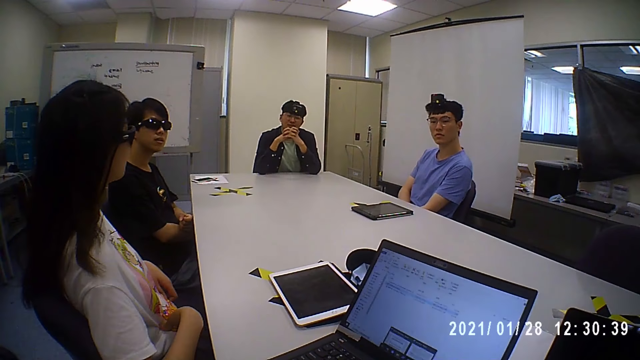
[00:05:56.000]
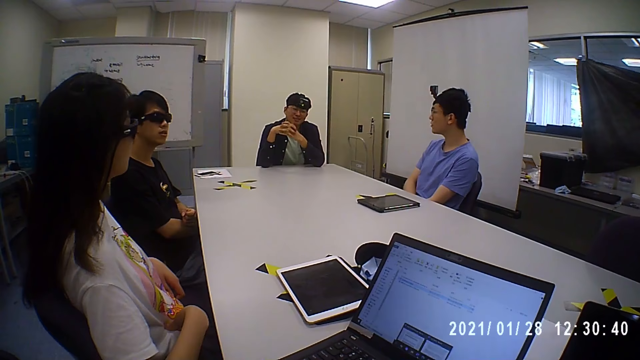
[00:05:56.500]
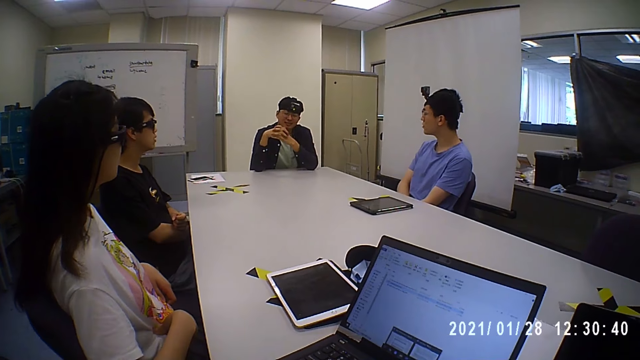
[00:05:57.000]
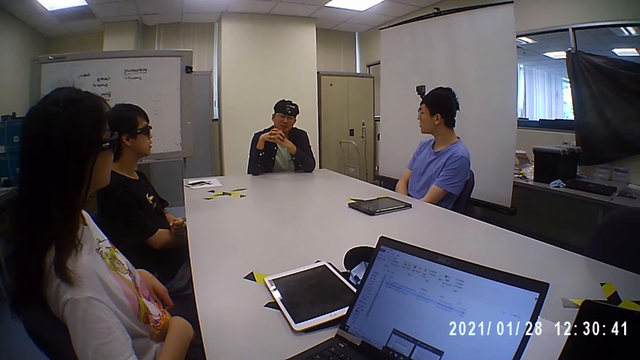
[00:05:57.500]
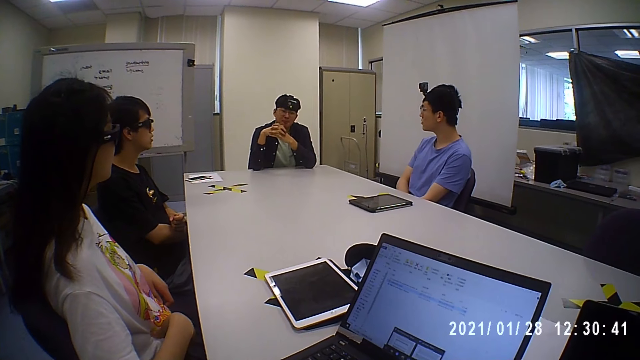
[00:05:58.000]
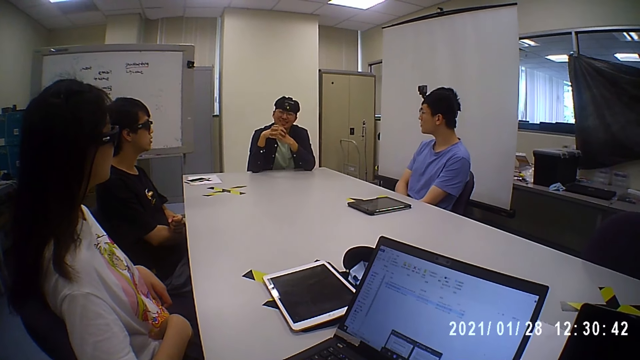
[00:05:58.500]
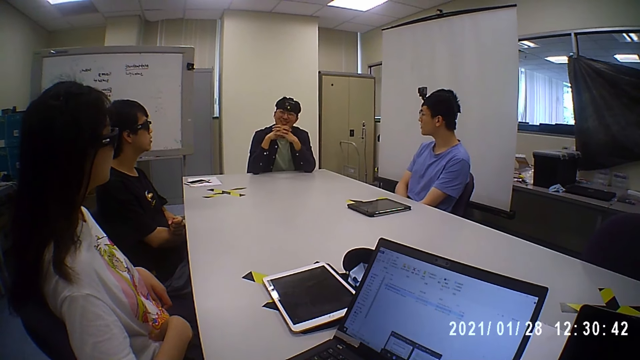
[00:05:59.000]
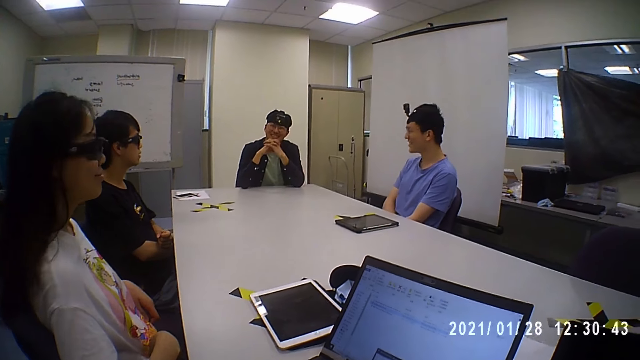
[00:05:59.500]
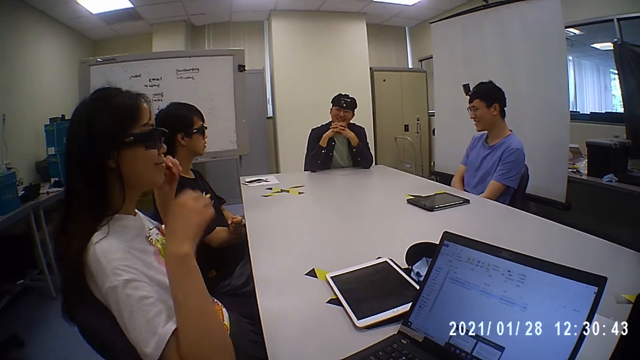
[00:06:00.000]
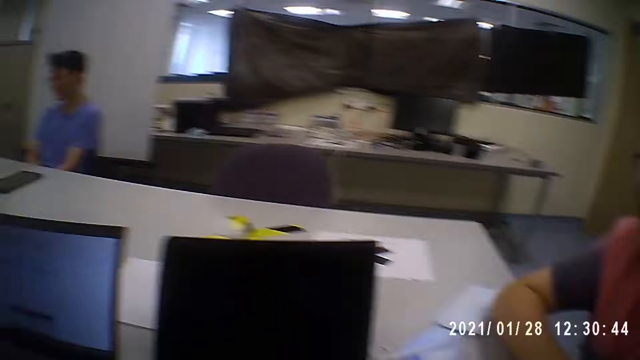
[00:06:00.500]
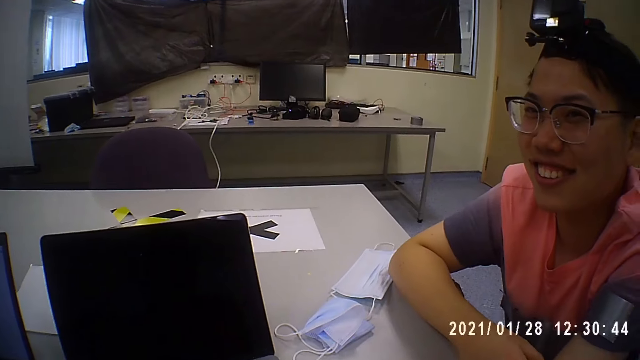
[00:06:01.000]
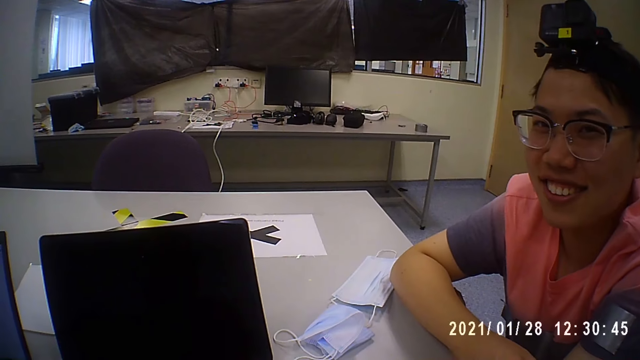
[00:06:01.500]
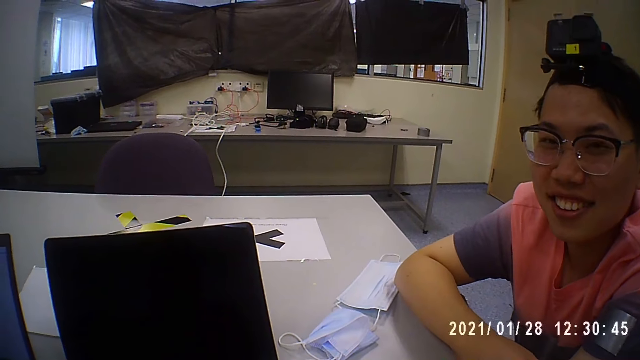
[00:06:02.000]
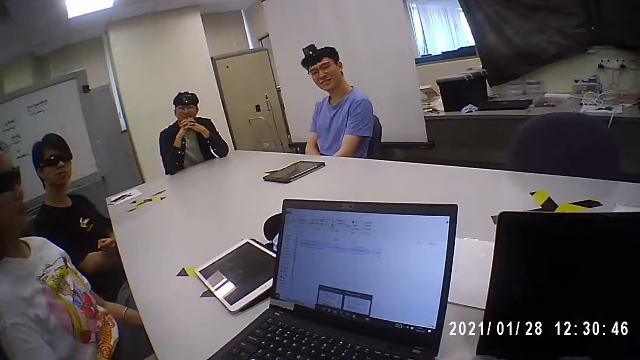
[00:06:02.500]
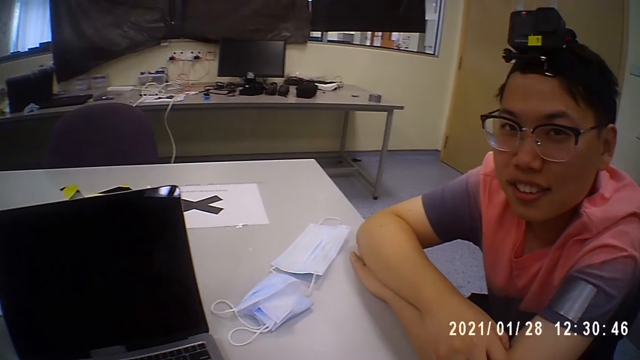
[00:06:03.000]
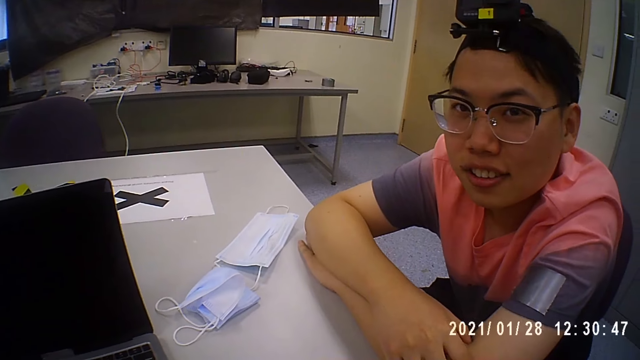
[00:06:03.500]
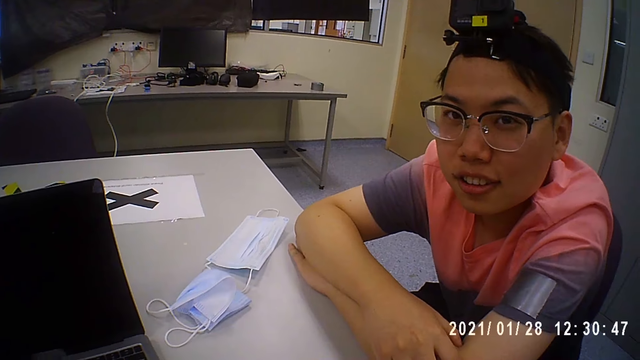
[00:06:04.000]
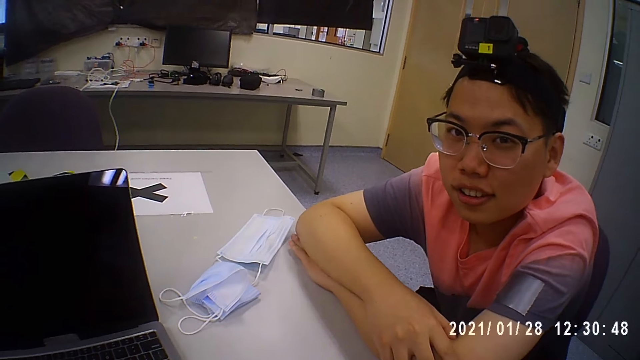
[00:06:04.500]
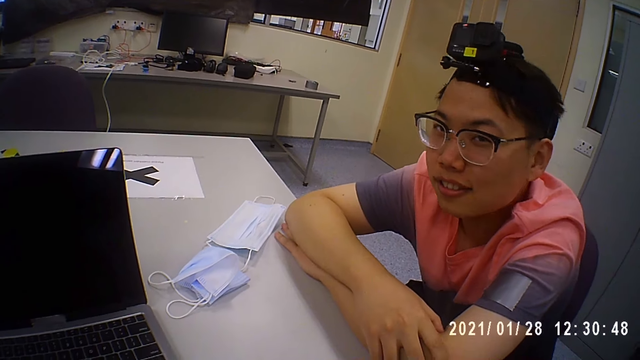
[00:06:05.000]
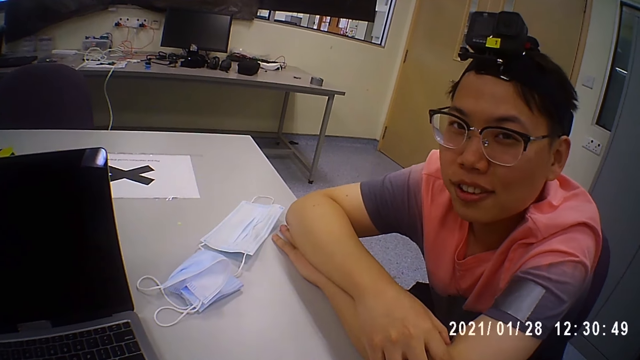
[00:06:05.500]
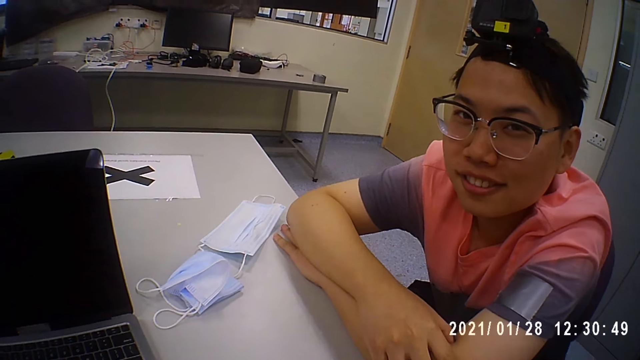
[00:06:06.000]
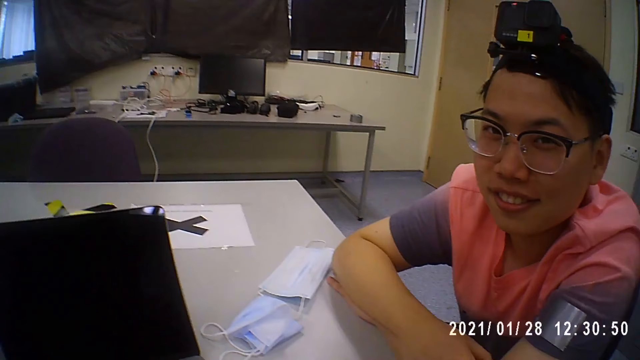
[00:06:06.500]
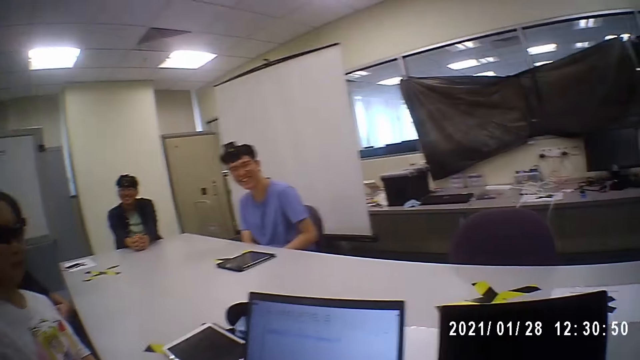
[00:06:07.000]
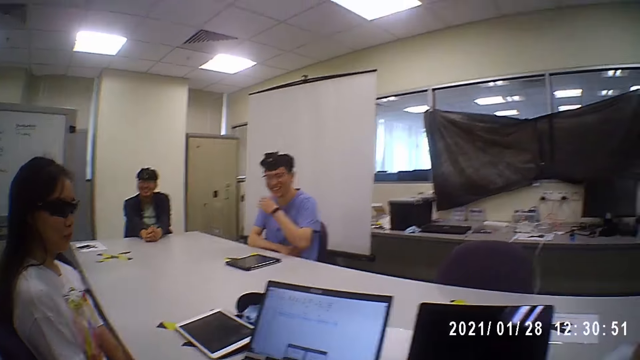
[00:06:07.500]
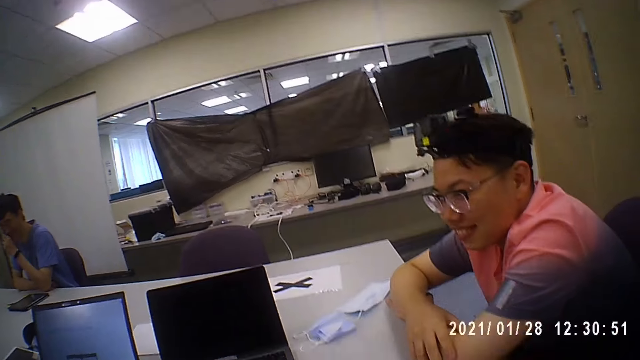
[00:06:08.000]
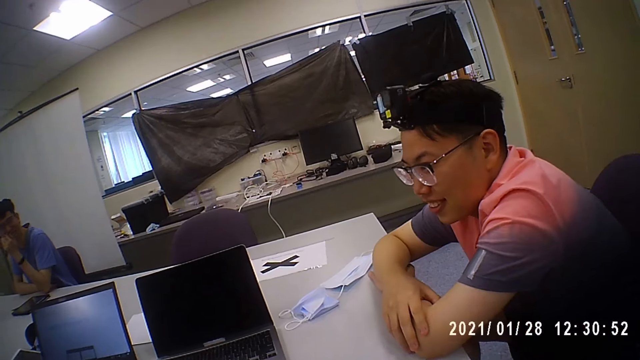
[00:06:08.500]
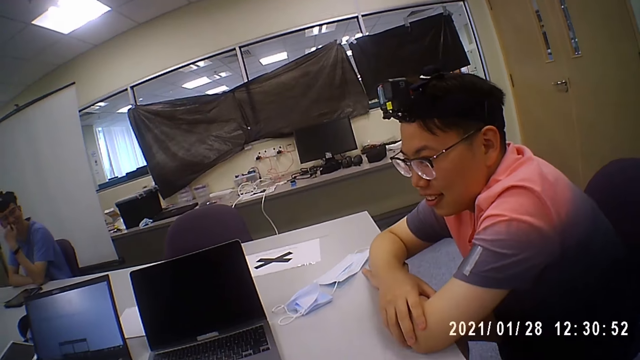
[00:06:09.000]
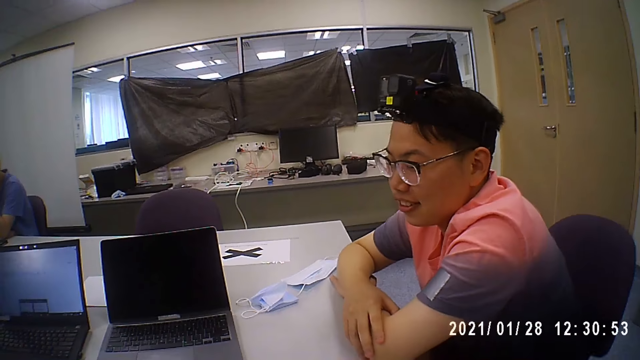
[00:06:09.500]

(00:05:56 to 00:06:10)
A man interacts with people in the bench. The camera wearer looks around the room. They interact with a person. Another man stares at the camera wearer. The other man interacts with the camera wearer. The camera wearer interacts with people.

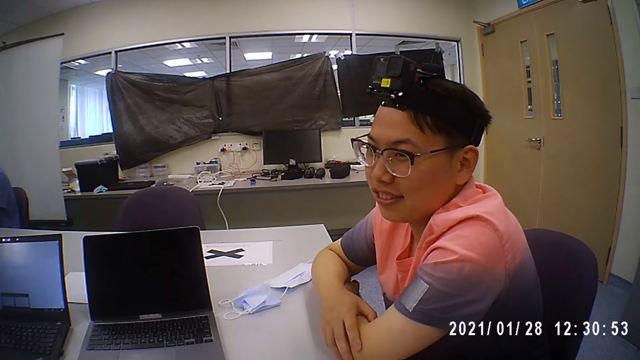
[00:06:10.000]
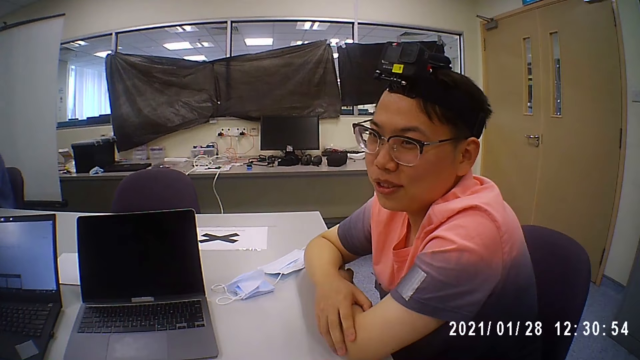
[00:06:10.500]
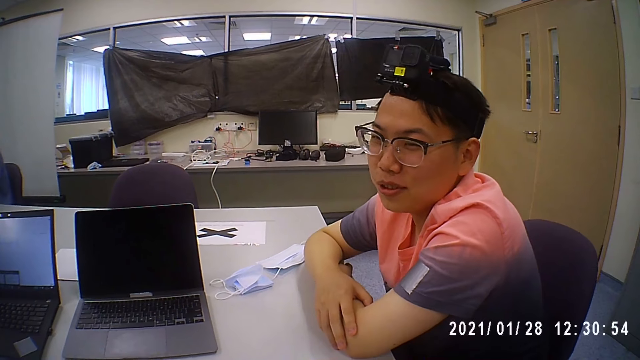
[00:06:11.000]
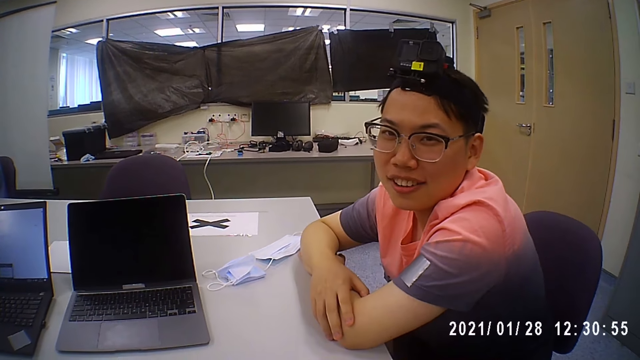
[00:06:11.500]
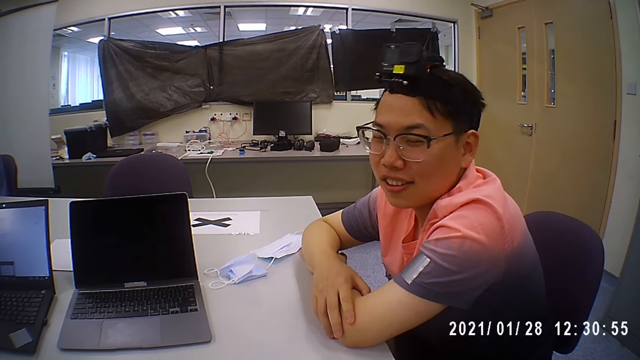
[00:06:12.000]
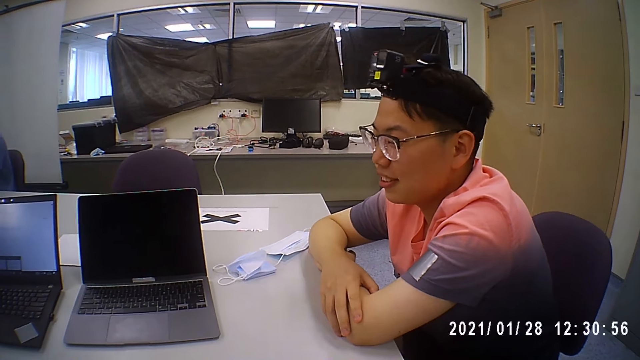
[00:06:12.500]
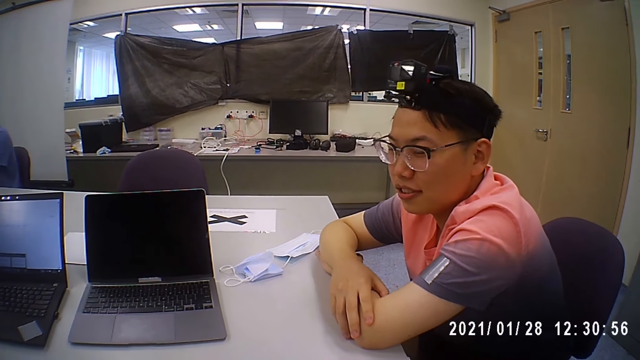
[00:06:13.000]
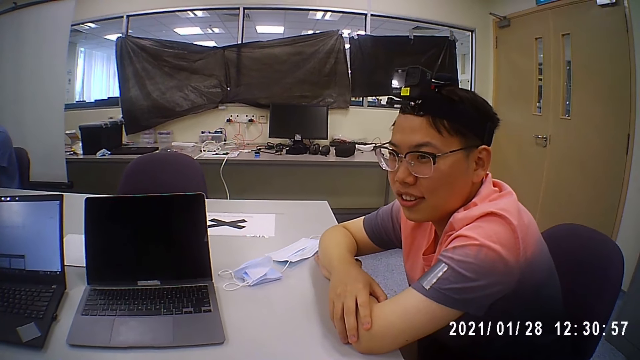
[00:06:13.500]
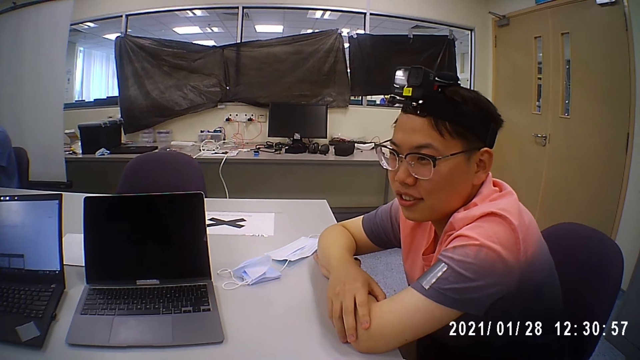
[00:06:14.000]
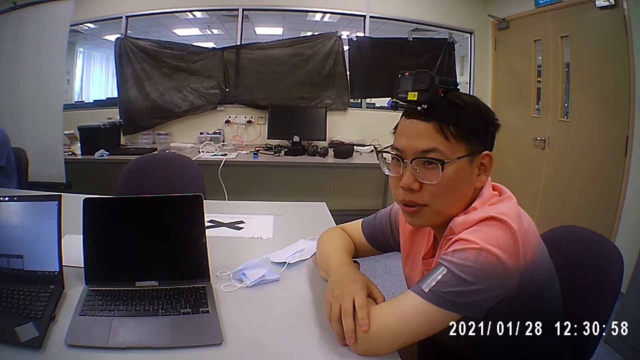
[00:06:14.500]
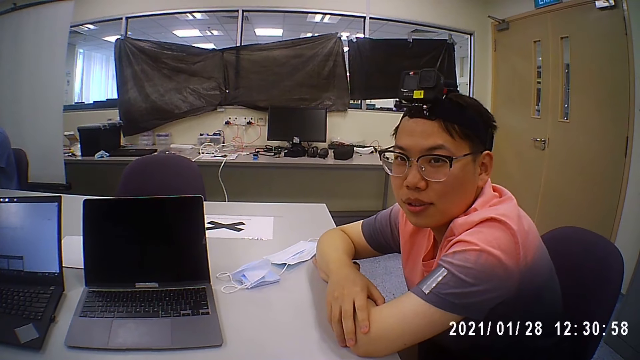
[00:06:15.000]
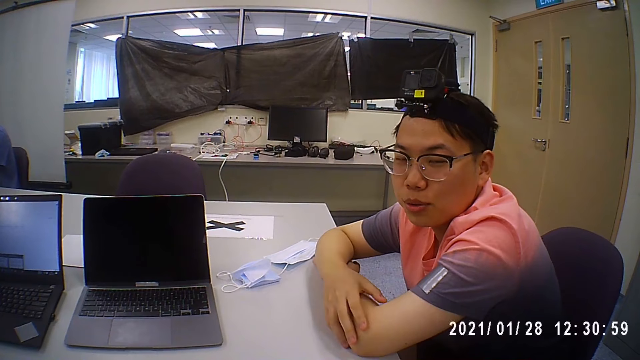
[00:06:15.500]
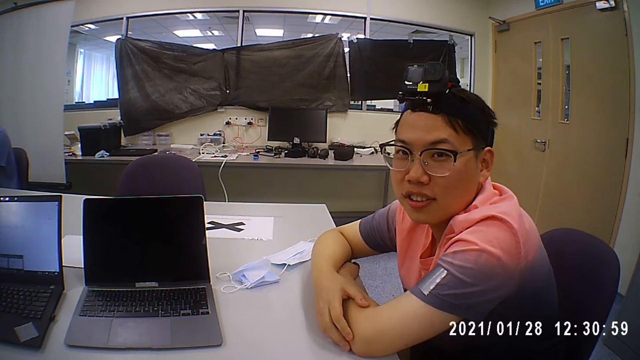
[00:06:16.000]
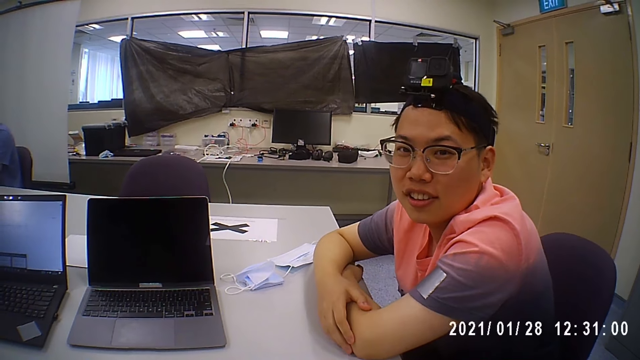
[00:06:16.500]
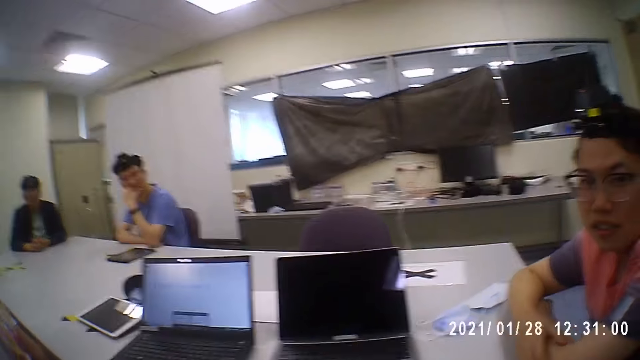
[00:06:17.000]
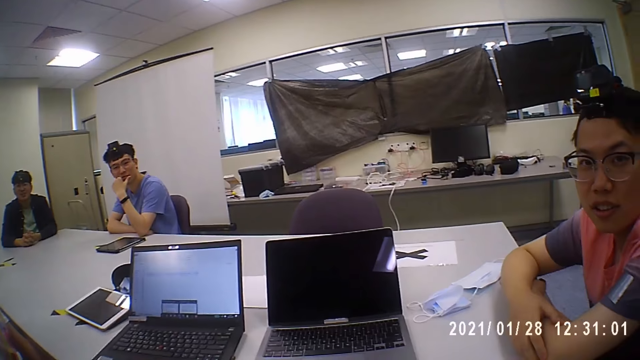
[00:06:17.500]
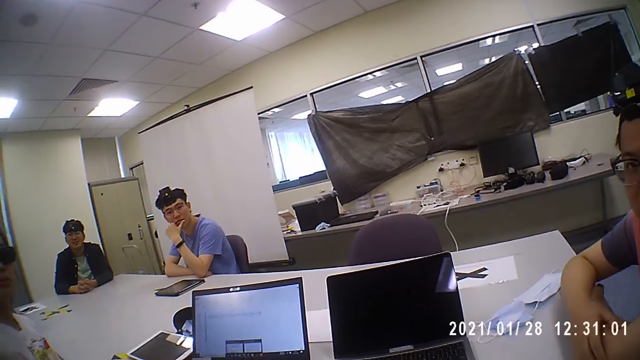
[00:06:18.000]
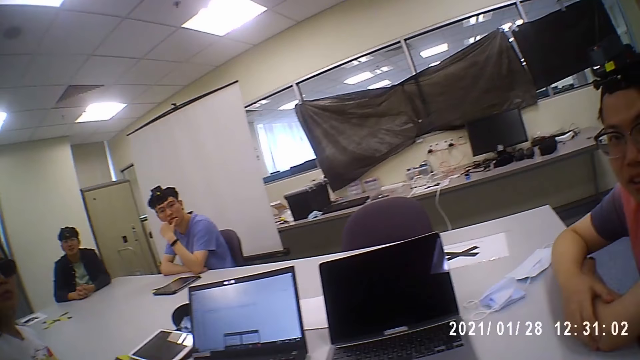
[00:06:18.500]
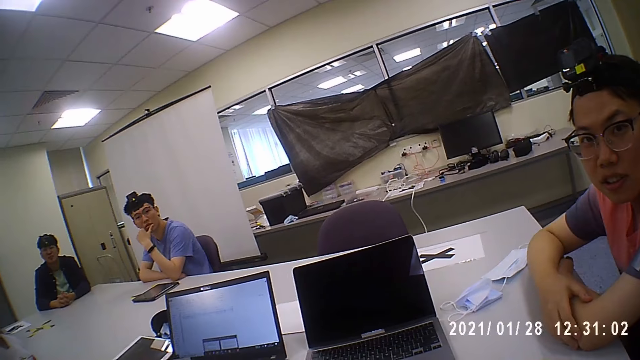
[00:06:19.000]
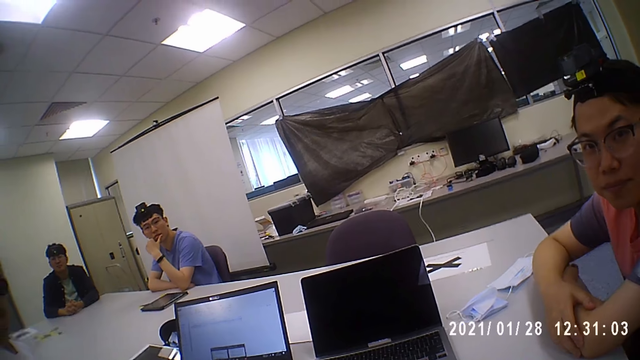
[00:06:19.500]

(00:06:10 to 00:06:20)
A man interacts with the camera wearer. The camera wearer interacts with people in the room.
